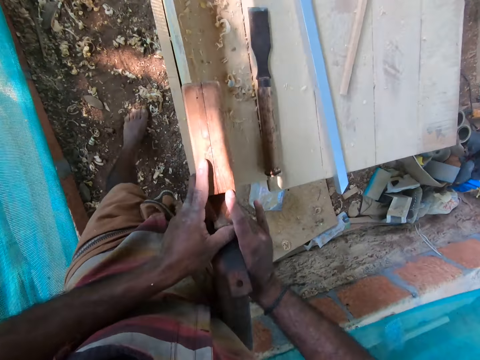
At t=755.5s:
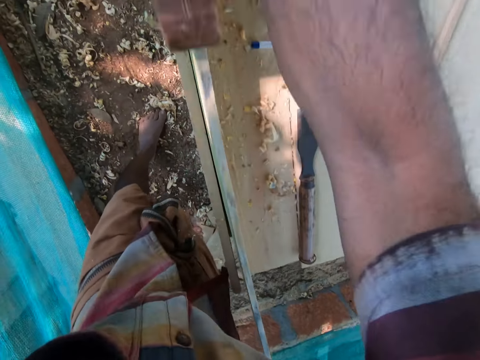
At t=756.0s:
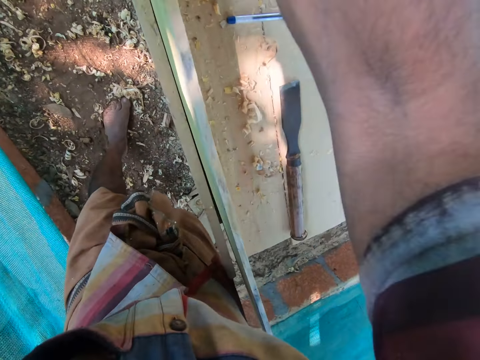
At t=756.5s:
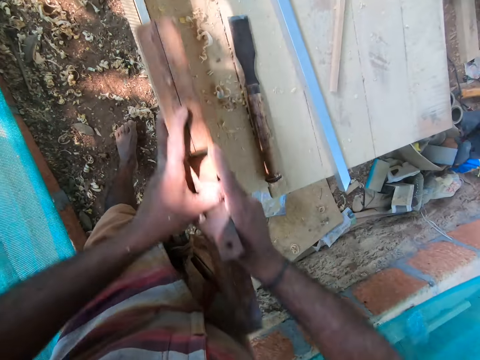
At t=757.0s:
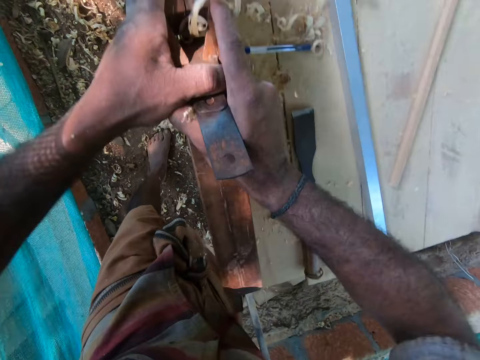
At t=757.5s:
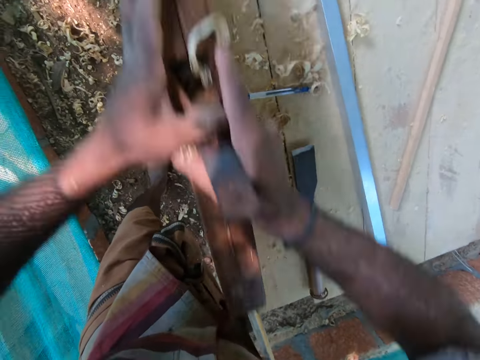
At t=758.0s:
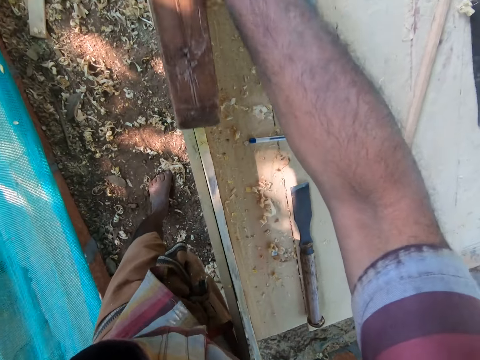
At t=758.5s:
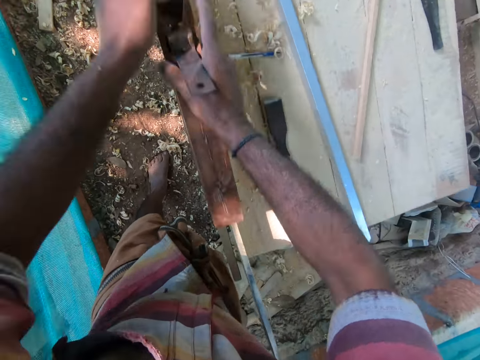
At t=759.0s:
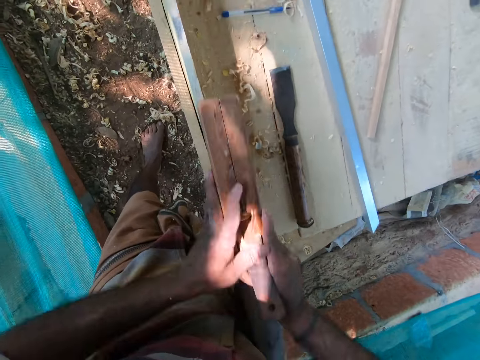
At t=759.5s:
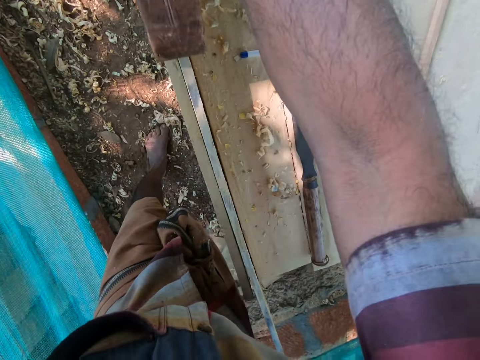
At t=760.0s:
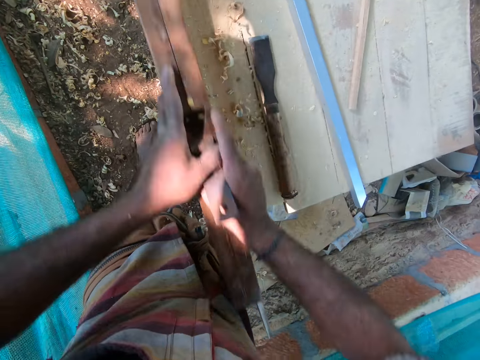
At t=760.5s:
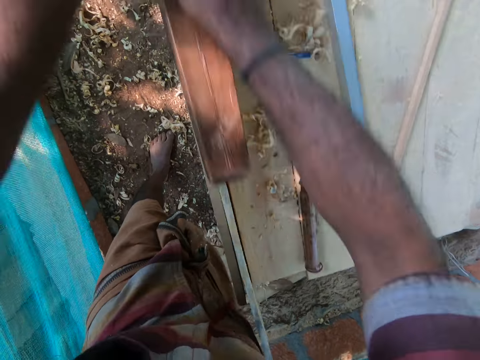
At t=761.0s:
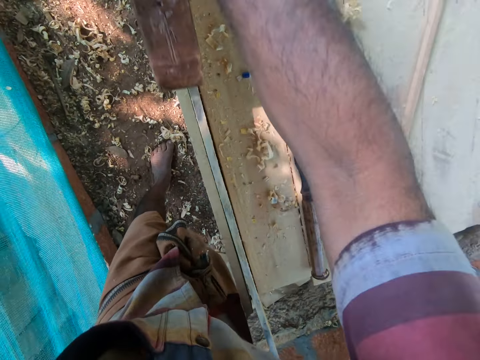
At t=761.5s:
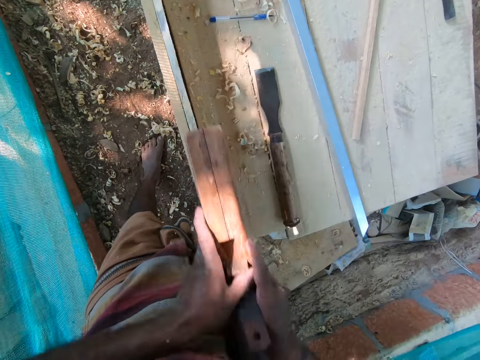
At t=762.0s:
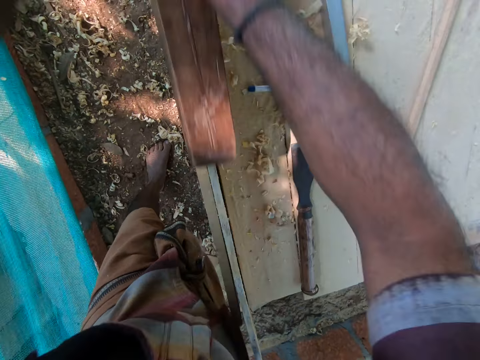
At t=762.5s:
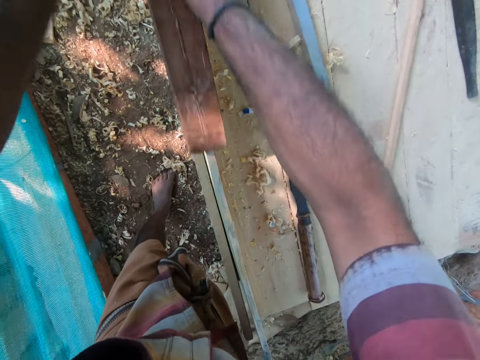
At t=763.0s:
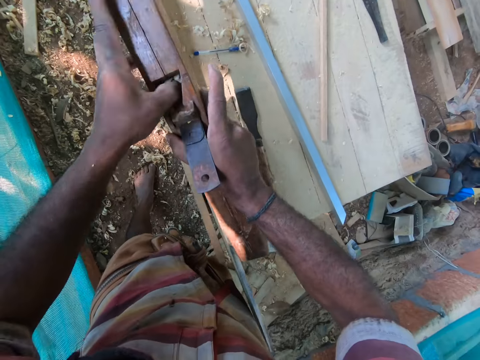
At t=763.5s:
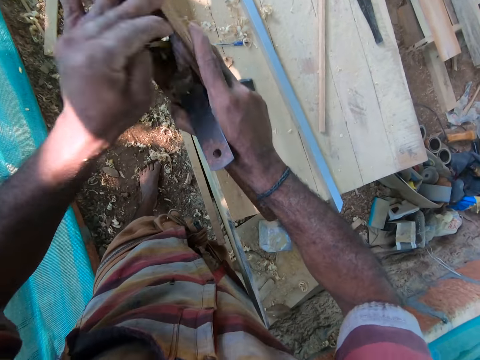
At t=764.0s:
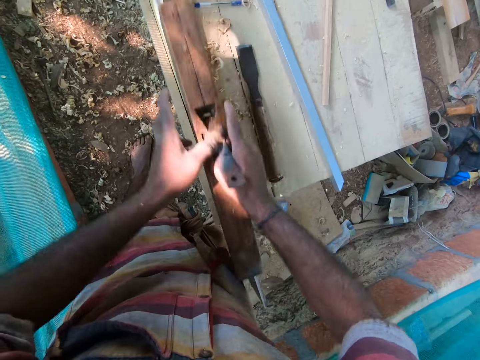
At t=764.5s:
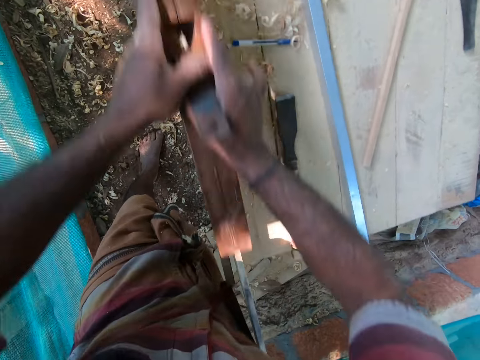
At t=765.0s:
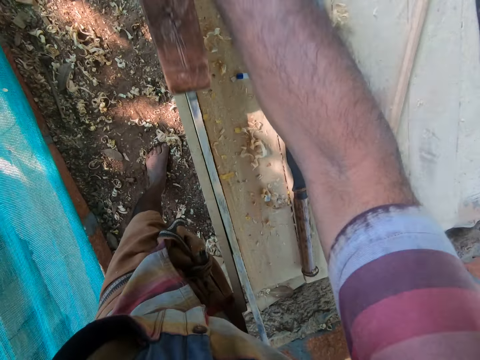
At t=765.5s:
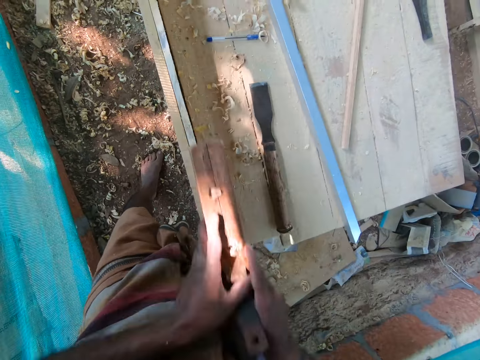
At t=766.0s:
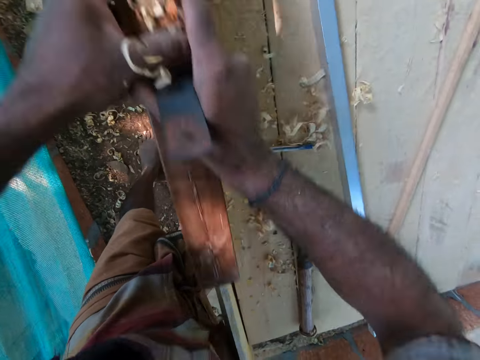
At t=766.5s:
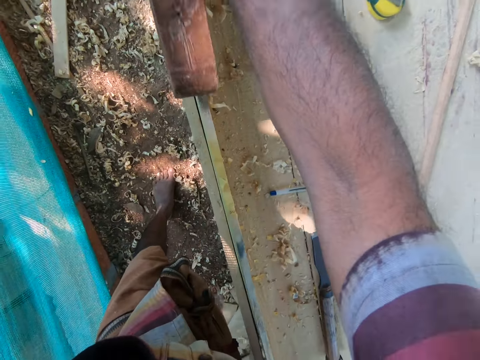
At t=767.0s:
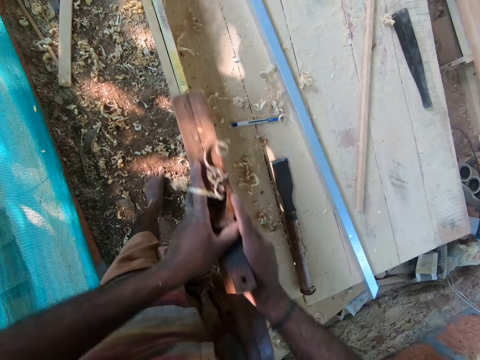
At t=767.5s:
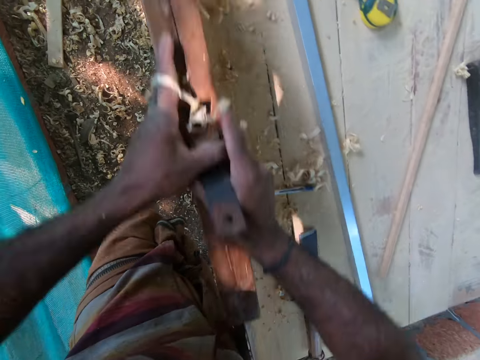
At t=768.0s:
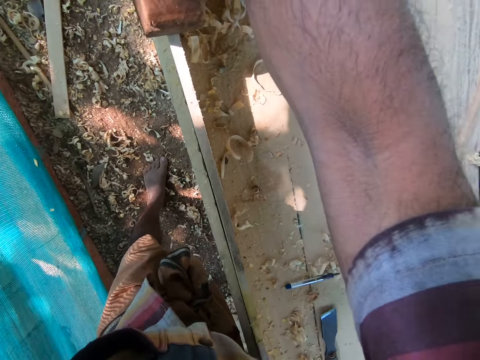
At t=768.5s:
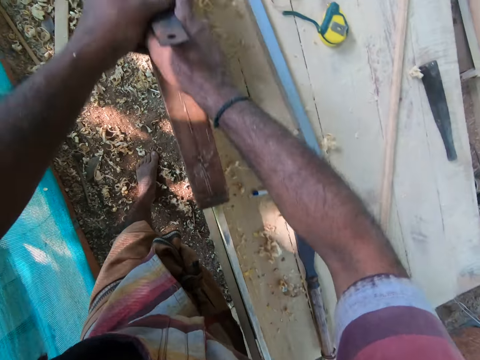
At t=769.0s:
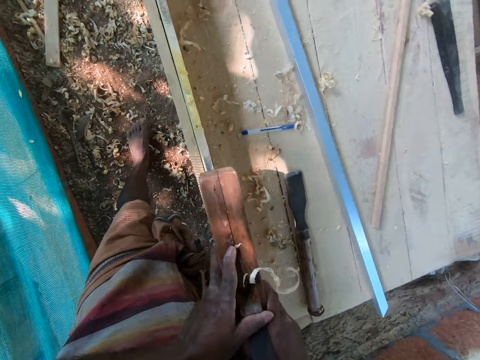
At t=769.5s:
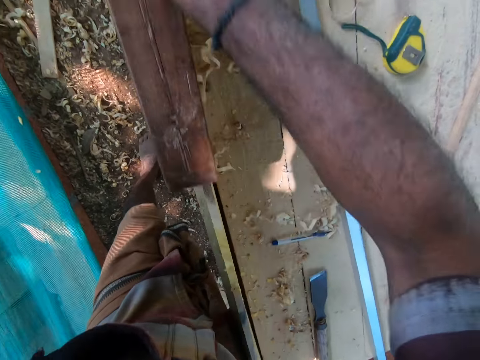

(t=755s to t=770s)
The camera wearer cleans sawdust from the jack plane in his right hand with his left hand. He smoothens the plank on the table with the jack plane in both his hands.

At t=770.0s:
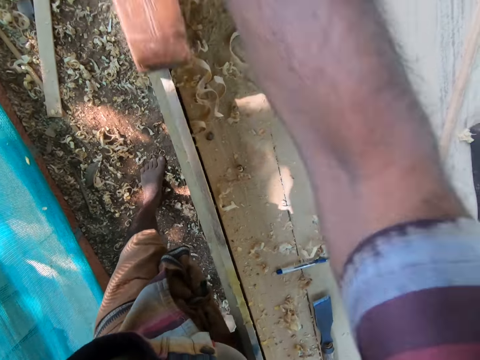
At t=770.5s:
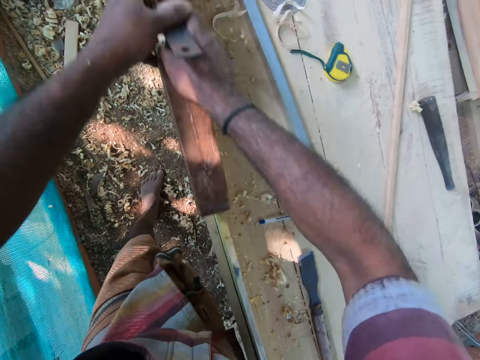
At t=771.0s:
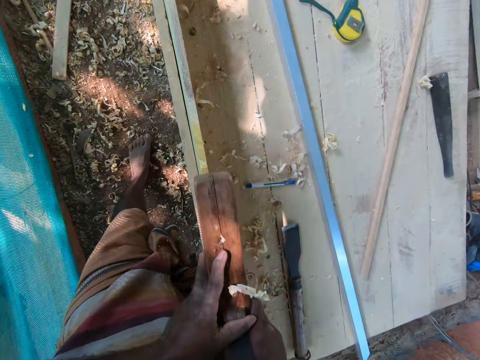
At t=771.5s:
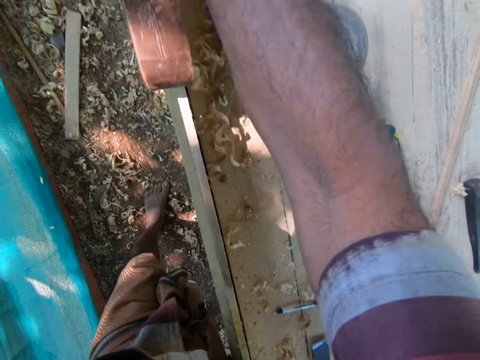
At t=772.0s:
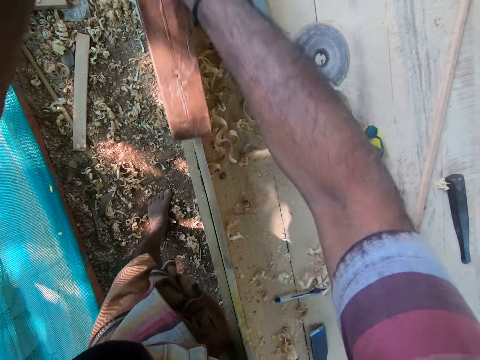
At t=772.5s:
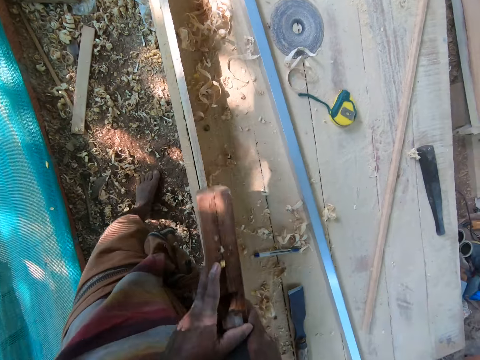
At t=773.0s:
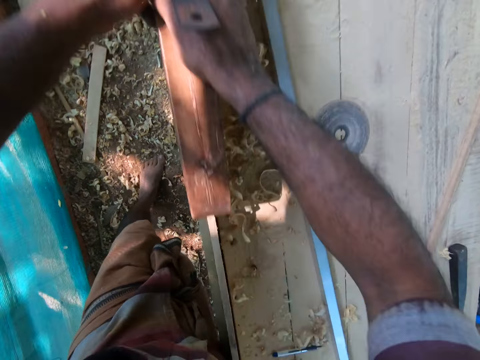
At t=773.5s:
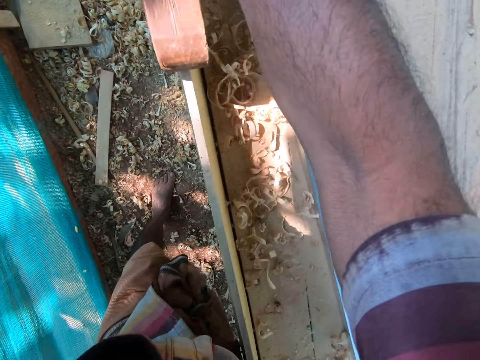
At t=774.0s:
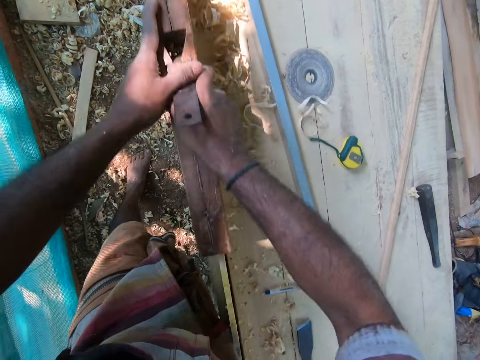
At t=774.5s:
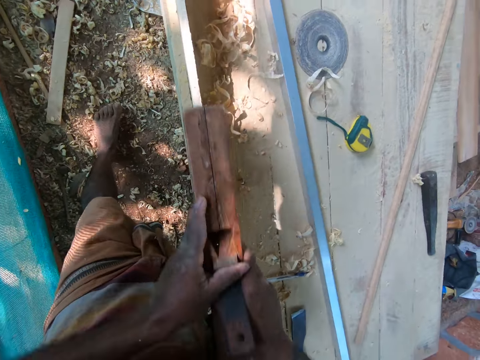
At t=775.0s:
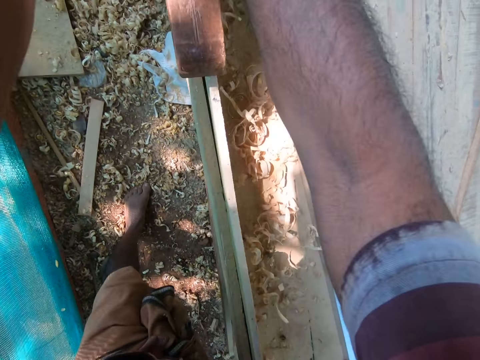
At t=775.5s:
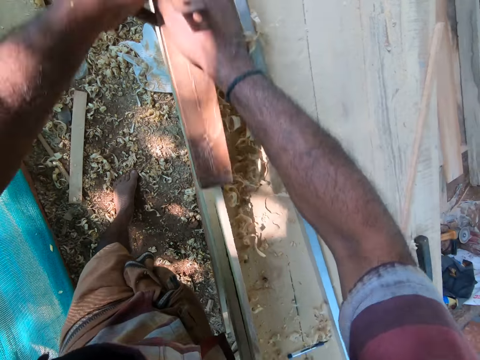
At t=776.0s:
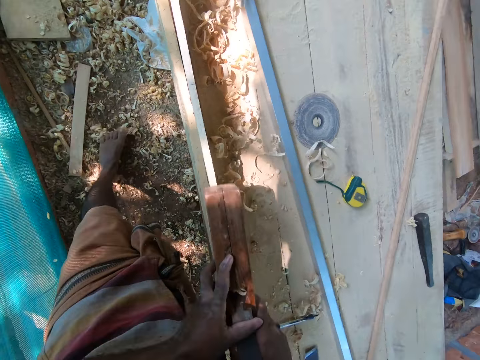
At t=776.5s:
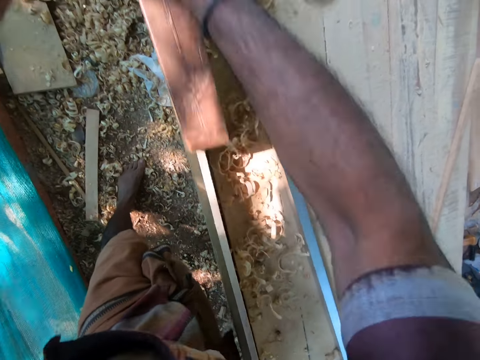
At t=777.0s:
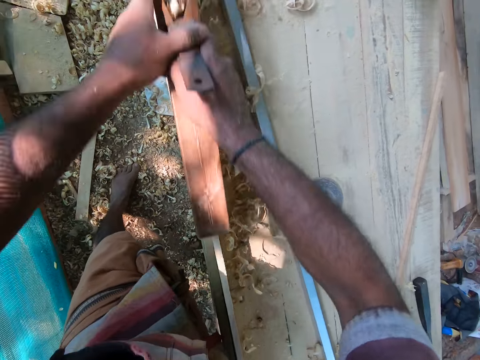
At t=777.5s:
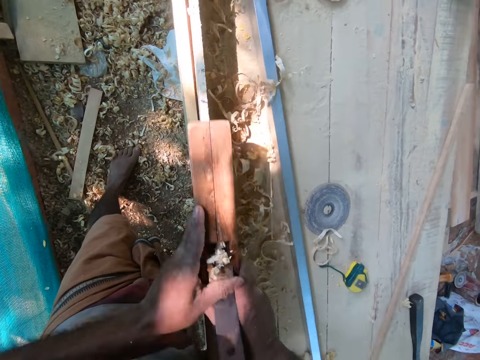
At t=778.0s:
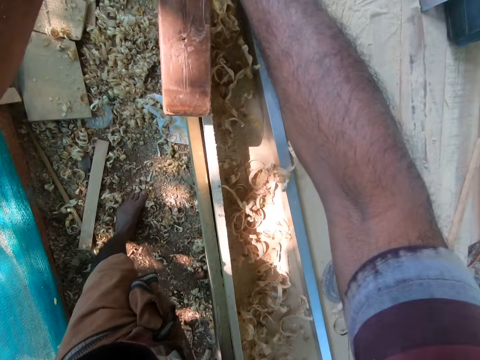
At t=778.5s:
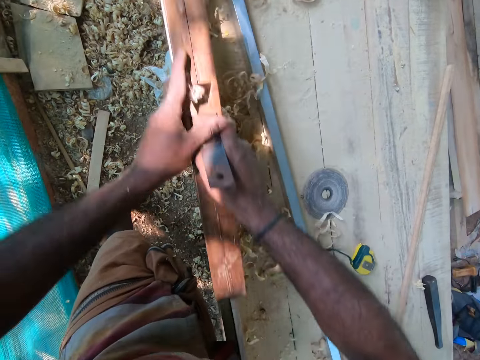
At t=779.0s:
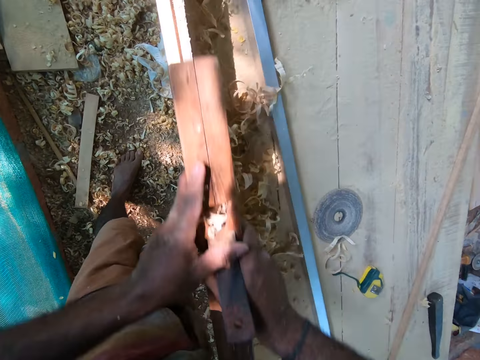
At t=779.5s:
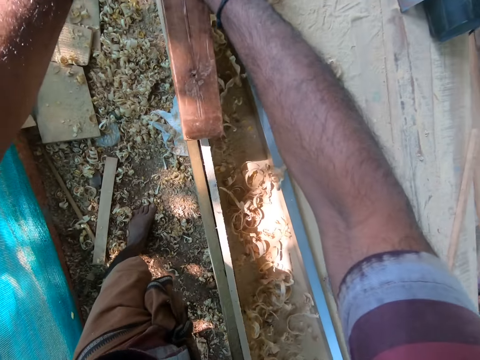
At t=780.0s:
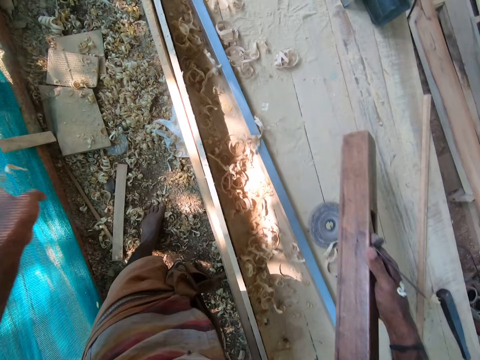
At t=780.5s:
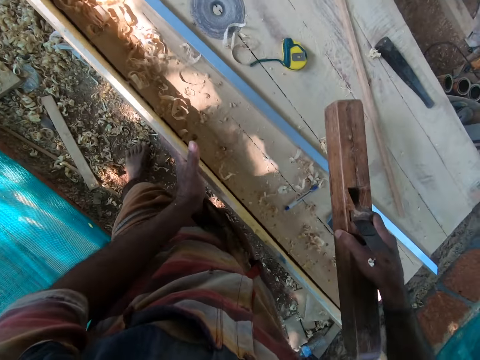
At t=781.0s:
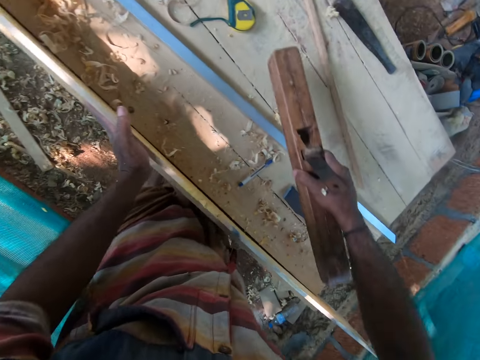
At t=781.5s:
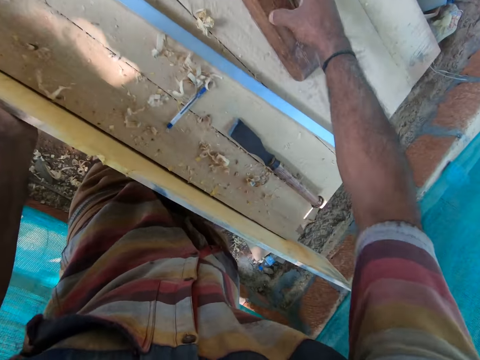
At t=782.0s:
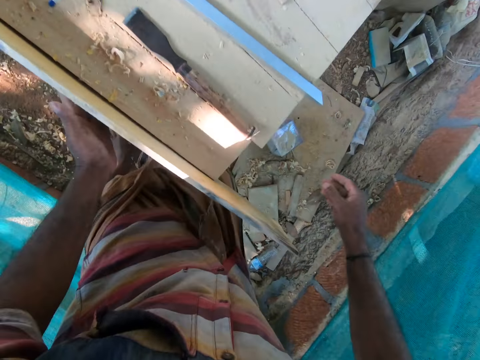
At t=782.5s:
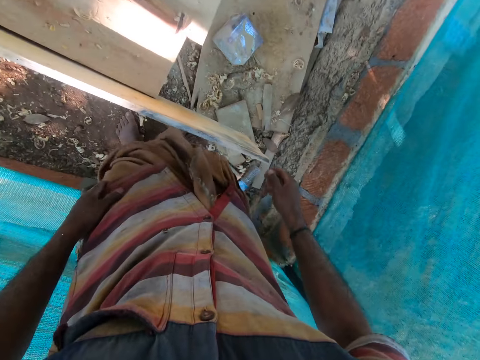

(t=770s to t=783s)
The camera wearer touches the plank on the table with his left hand. He drops the jack plane on the table with his right hand.
